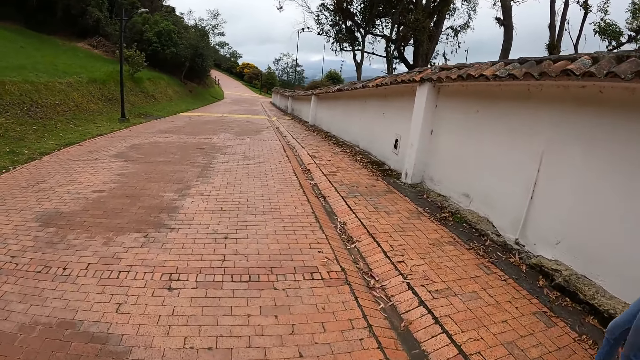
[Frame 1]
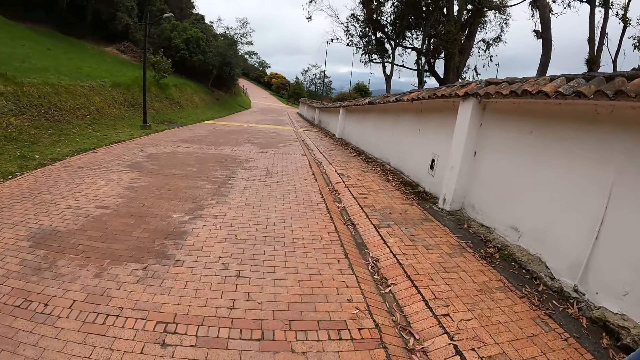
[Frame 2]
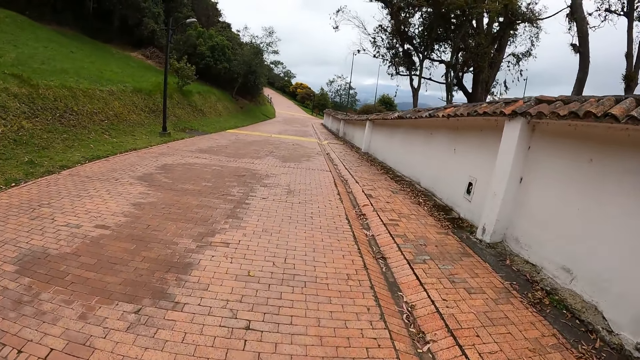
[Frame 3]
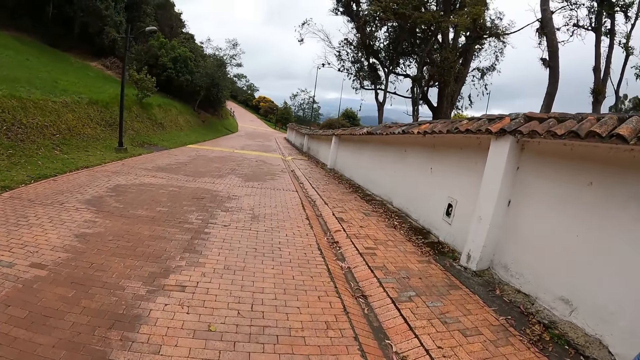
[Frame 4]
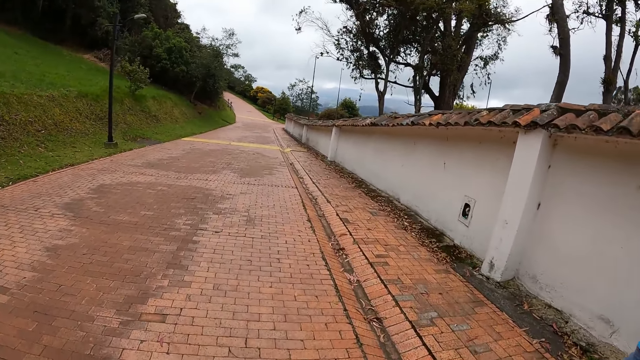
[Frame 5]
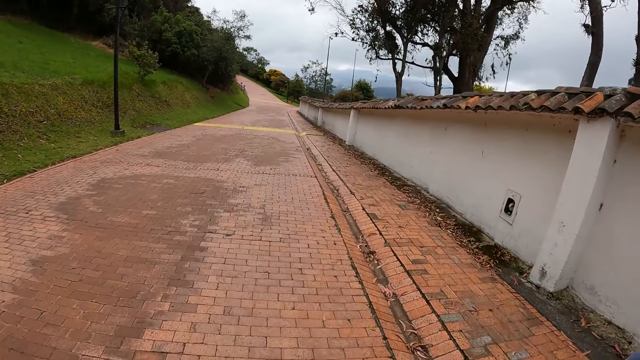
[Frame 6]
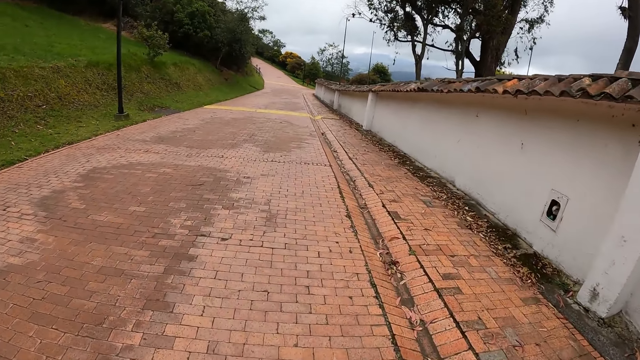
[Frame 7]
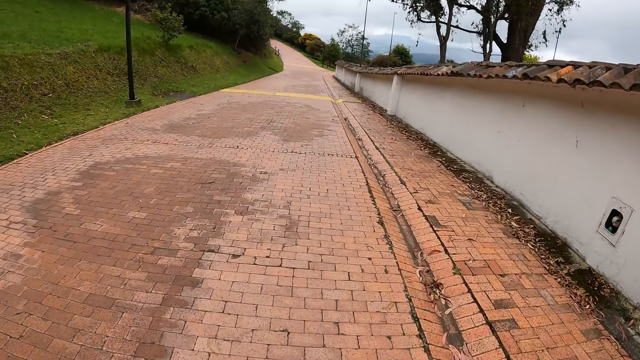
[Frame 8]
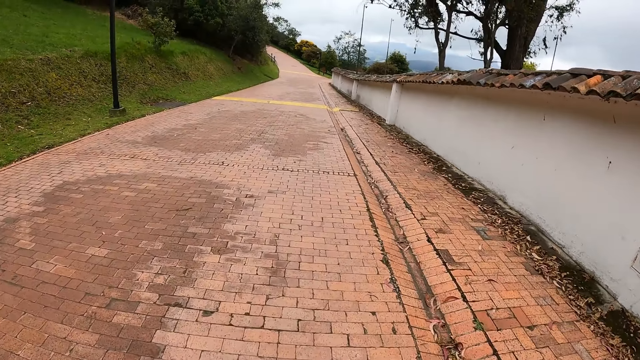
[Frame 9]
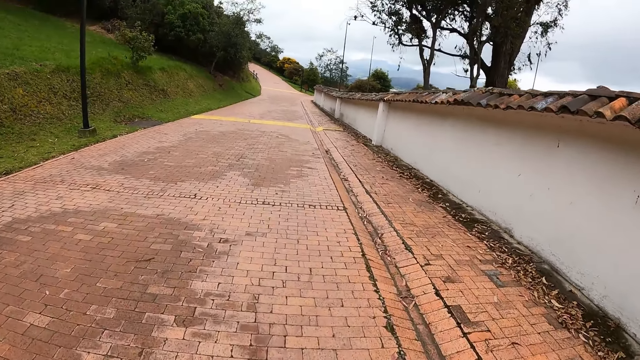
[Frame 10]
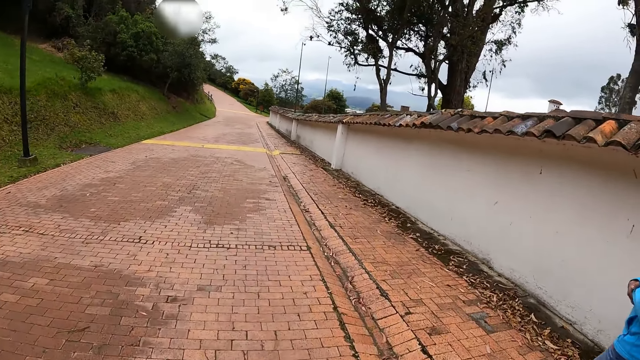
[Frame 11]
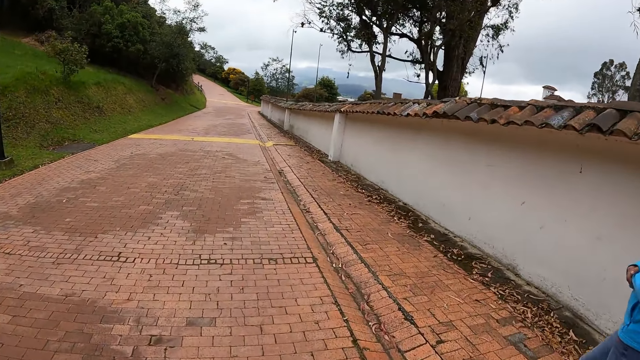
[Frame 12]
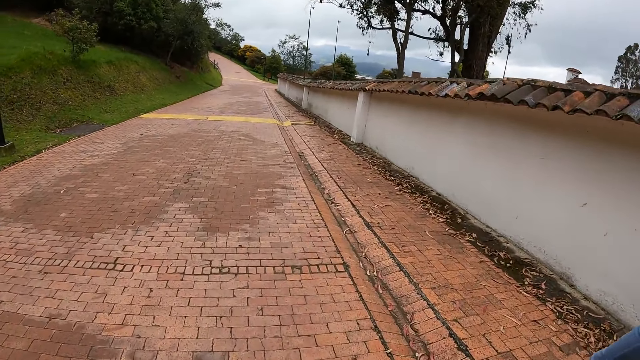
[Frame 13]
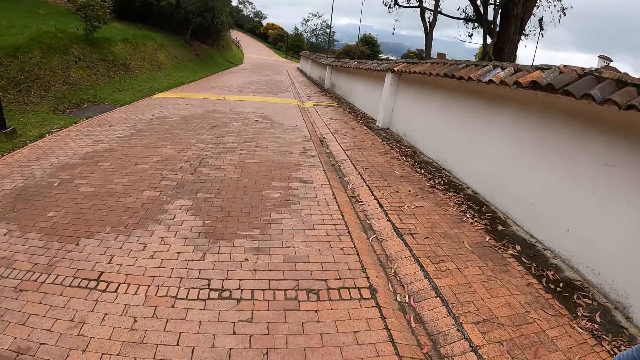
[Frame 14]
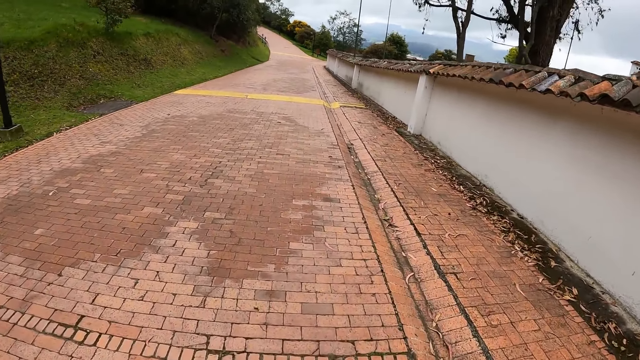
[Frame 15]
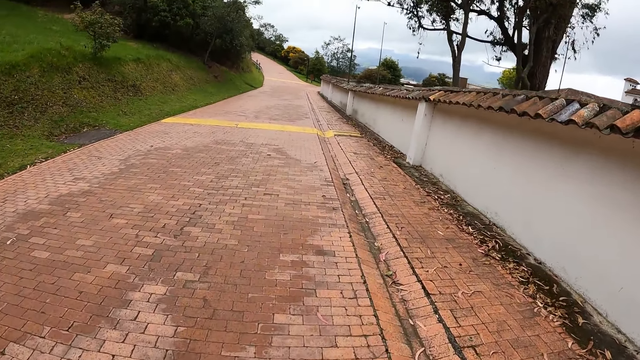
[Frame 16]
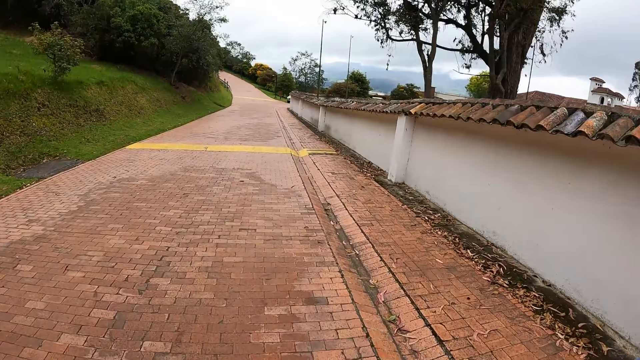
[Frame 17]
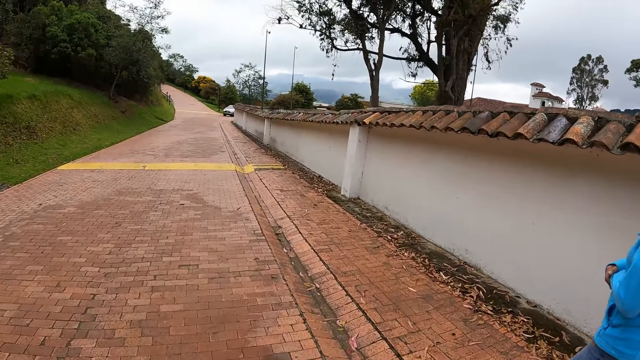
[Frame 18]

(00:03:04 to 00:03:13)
The camera wearer interacts with a woman, another woman and a third woman.

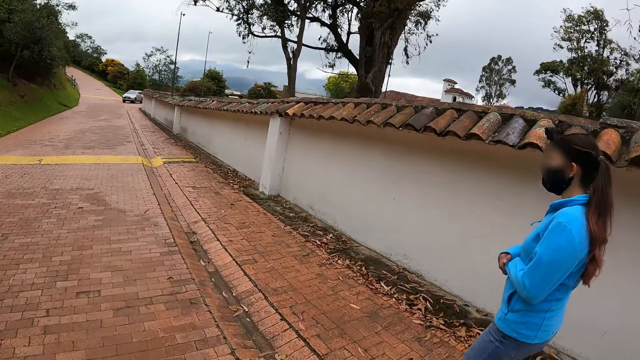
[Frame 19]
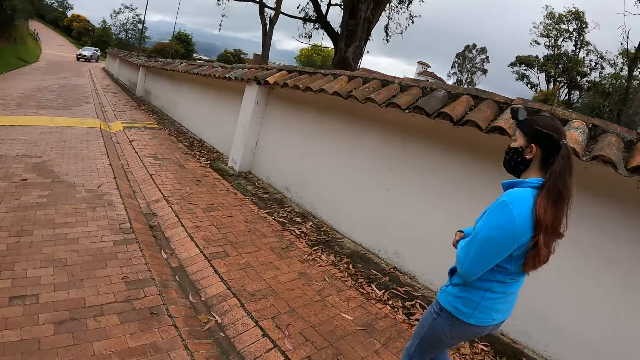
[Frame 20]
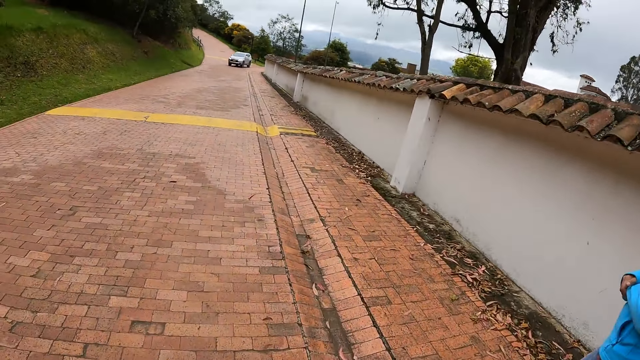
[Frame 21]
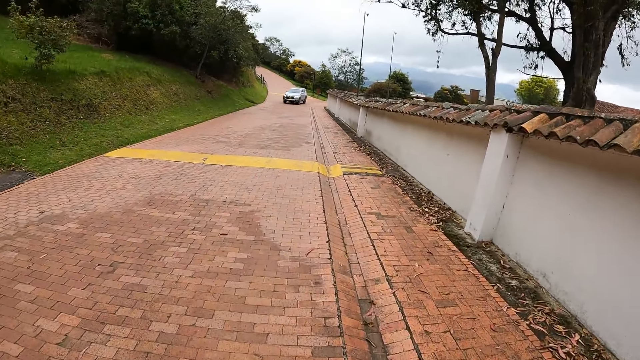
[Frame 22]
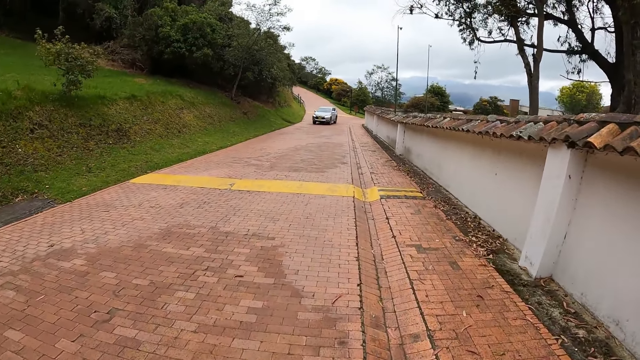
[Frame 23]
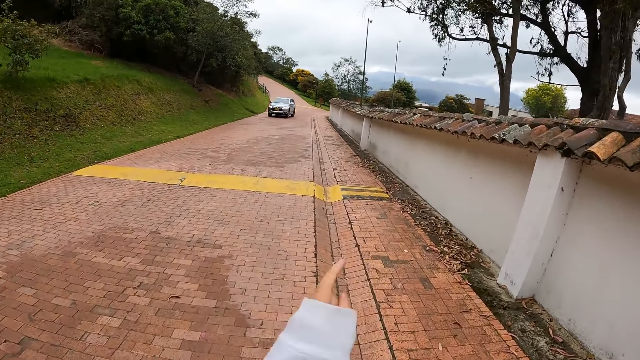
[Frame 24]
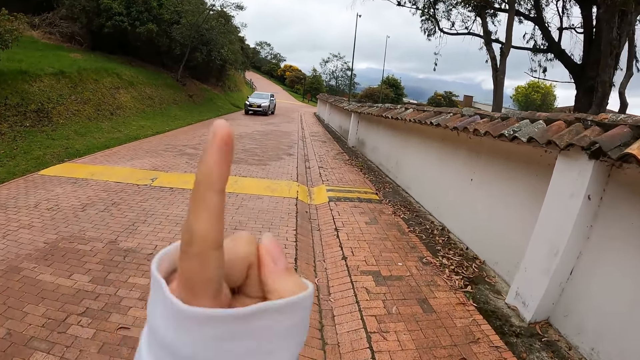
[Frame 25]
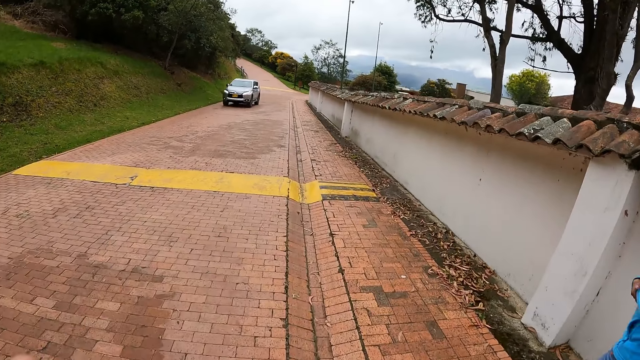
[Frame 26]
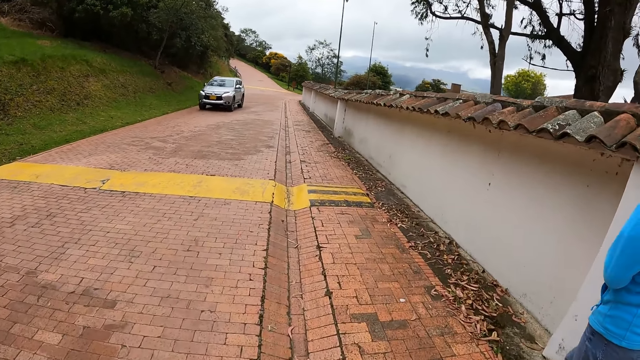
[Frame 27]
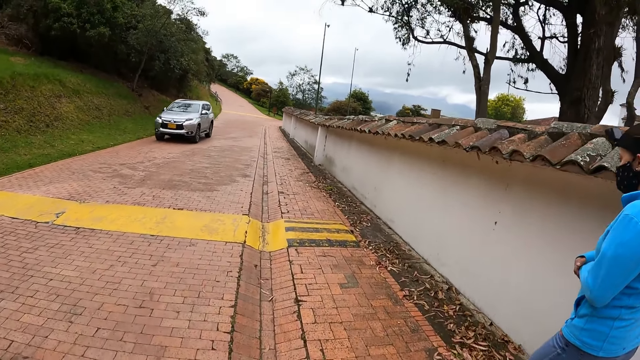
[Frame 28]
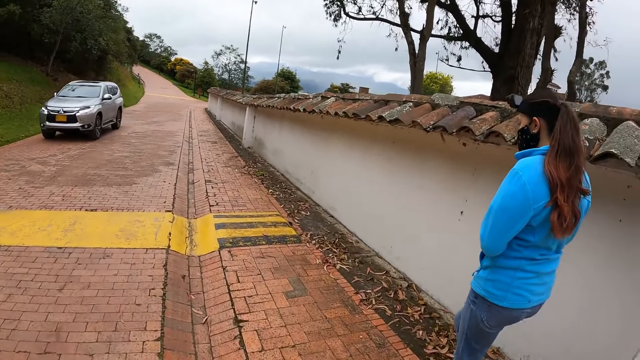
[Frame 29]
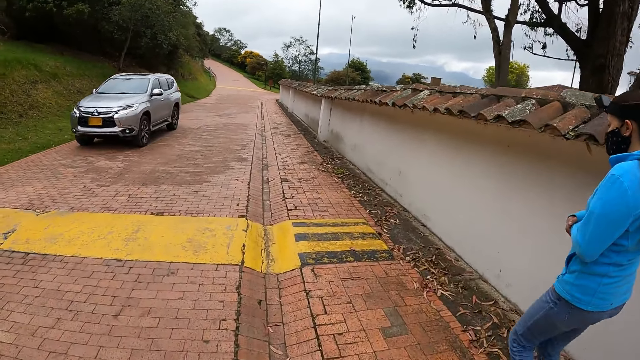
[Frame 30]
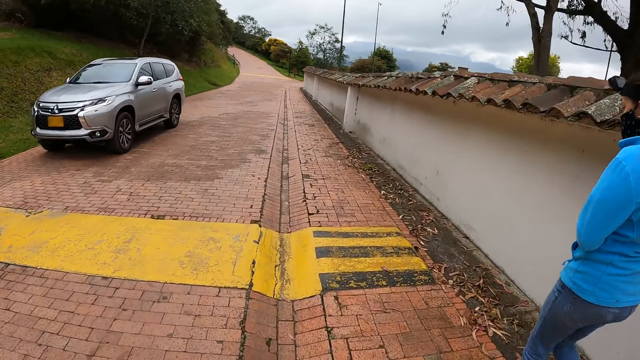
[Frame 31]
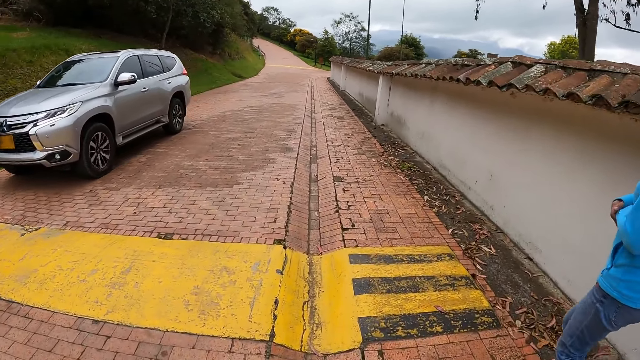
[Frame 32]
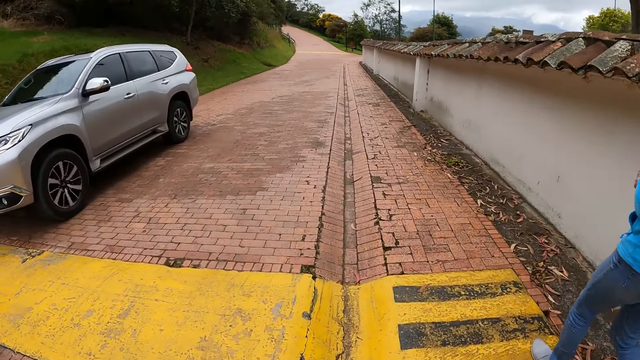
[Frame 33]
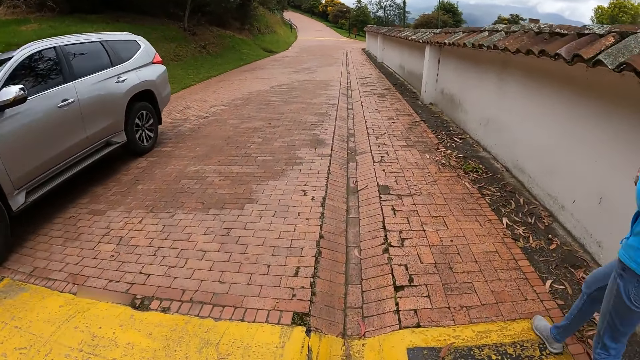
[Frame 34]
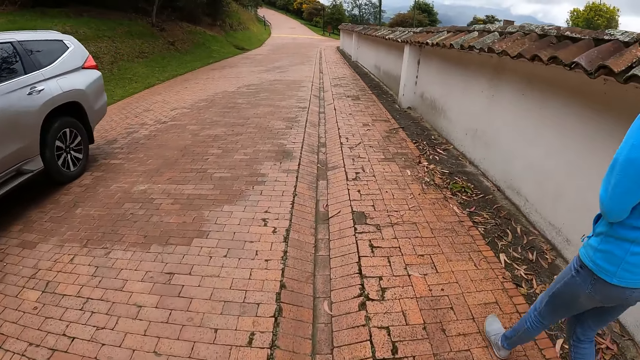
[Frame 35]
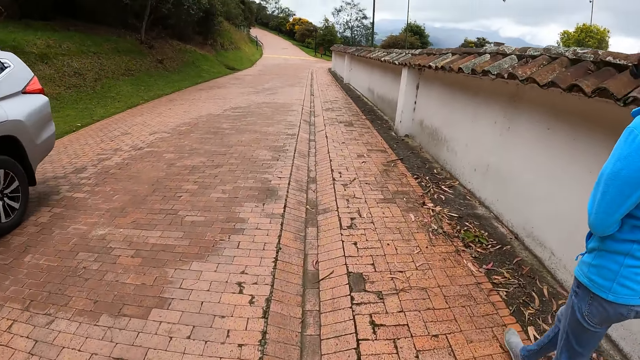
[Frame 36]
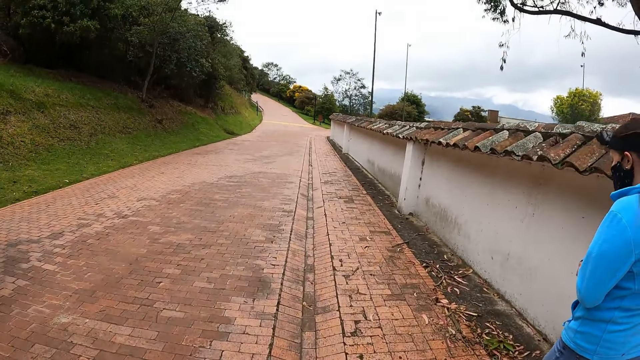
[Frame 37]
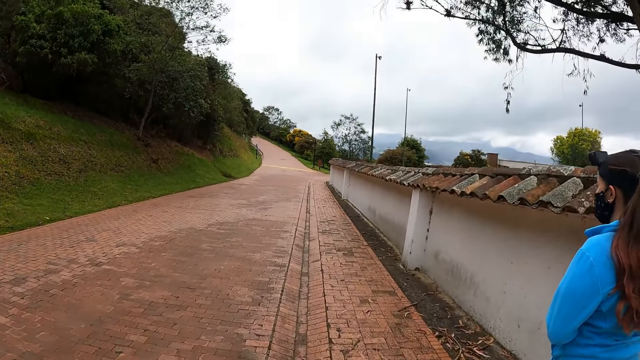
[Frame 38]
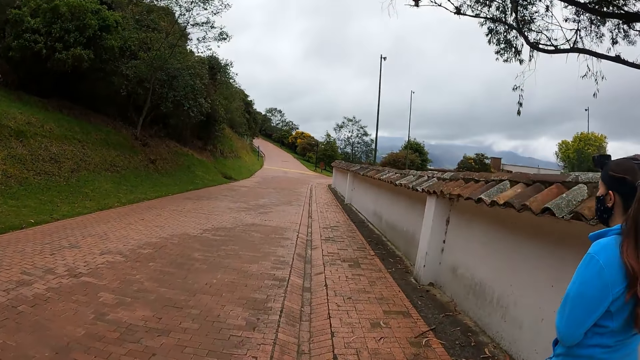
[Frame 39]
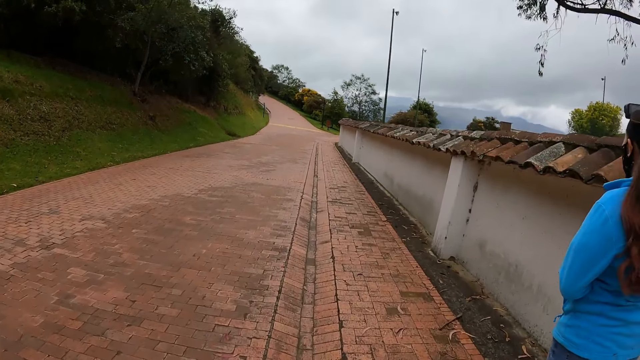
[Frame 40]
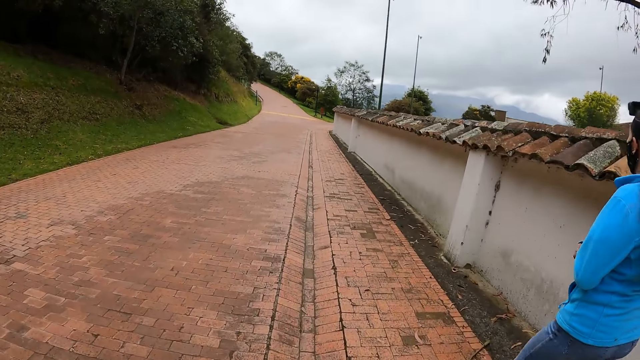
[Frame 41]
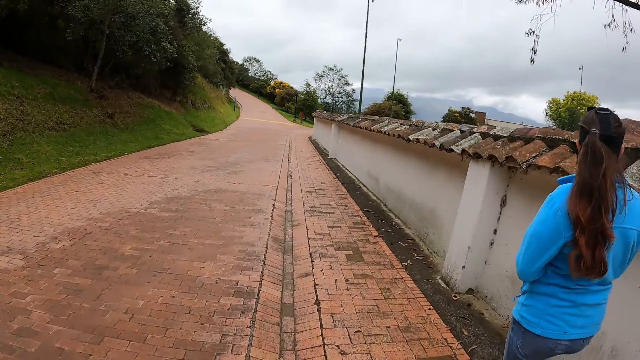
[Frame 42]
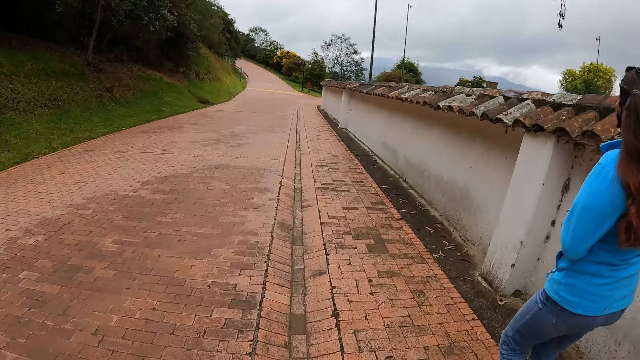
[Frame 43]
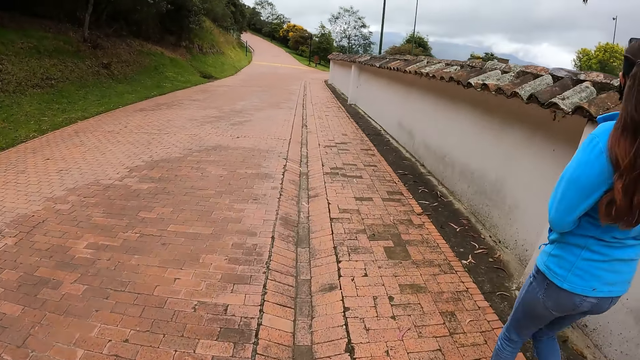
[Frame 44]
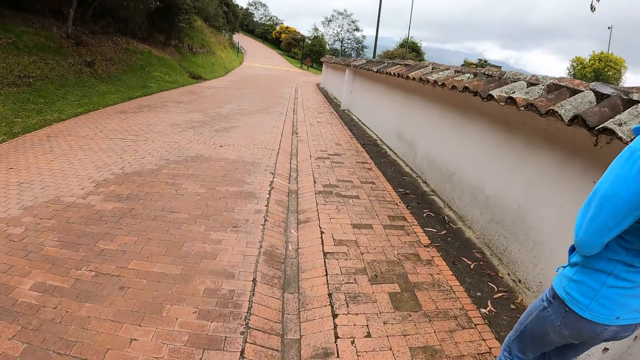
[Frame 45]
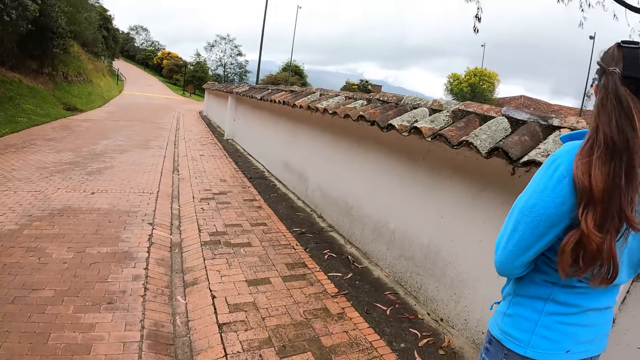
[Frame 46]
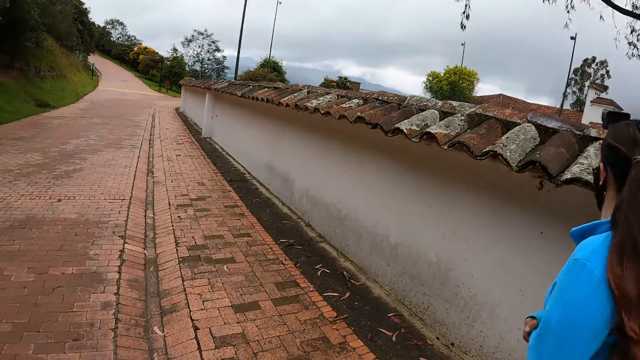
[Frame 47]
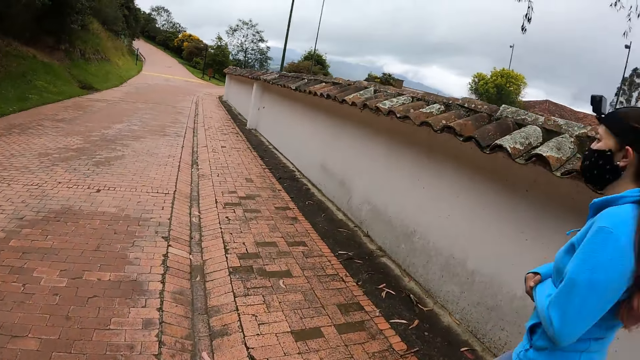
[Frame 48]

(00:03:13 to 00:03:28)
The camera wearer flips fingers in the air. They walk.
